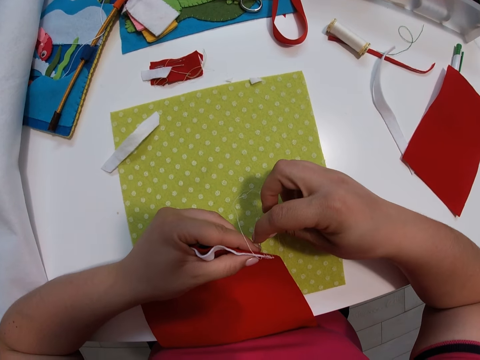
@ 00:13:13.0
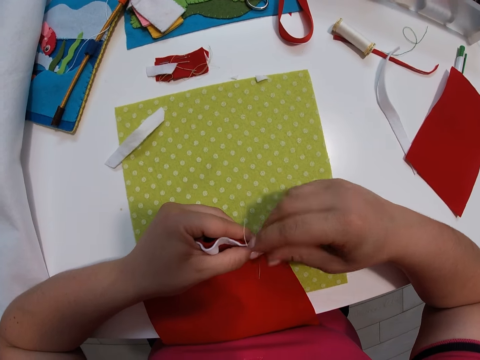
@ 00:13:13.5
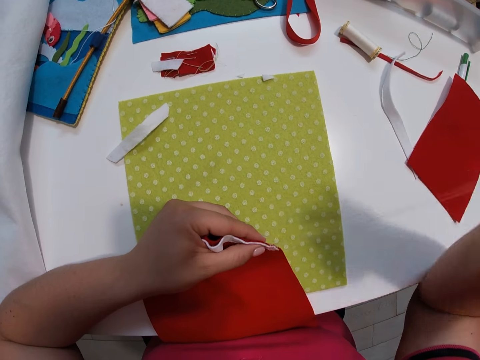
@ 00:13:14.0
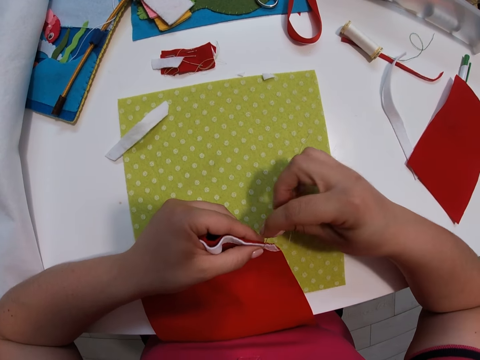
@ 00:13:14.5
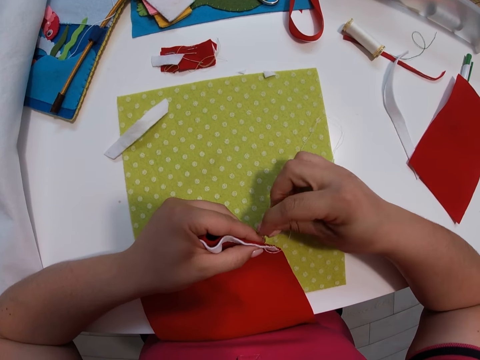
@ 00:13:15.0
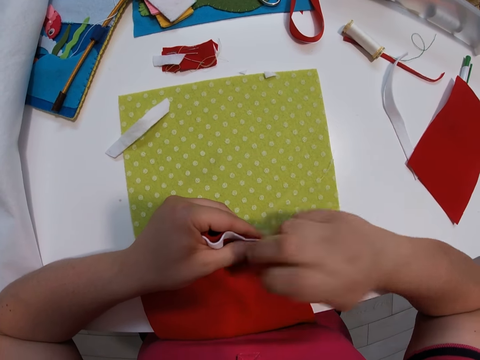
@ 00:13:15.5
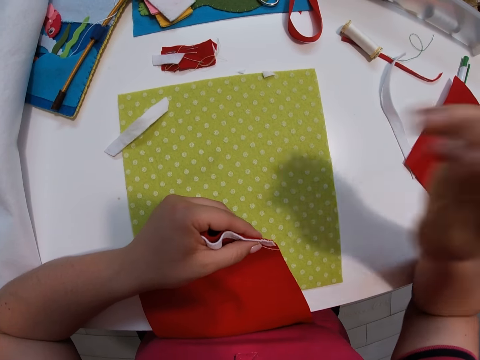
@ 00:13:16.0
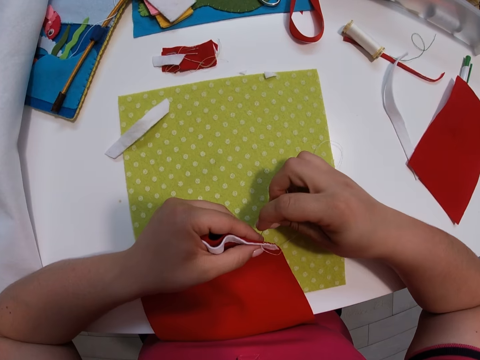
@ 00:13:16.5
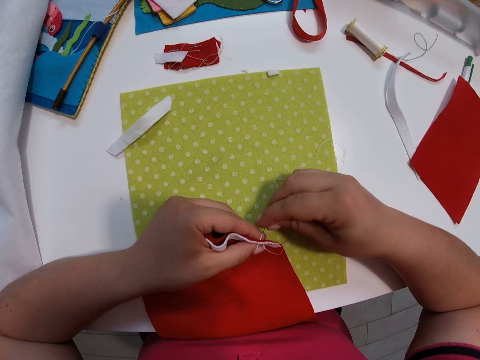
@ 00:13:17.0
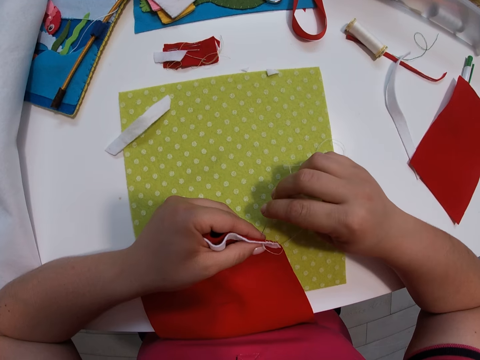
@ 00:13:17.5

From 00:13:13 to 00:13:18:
The camera wearer sews the piece of cloth.

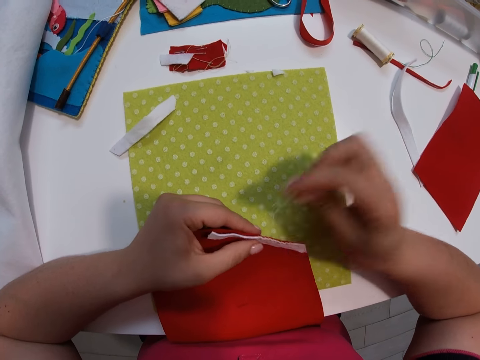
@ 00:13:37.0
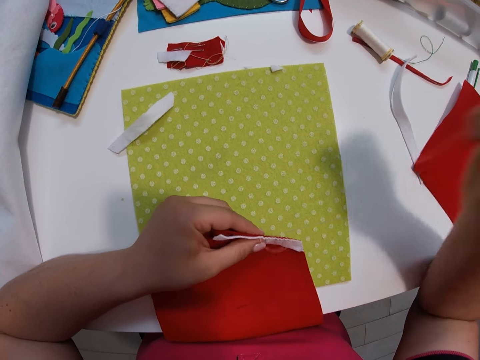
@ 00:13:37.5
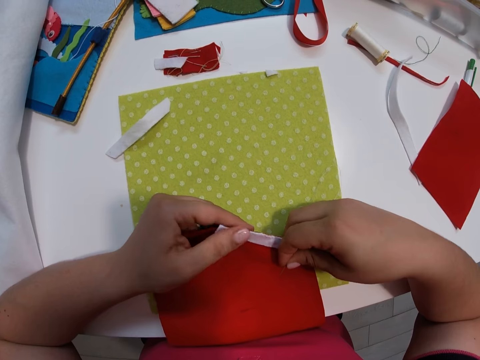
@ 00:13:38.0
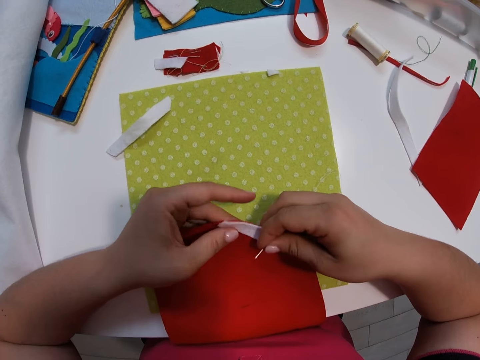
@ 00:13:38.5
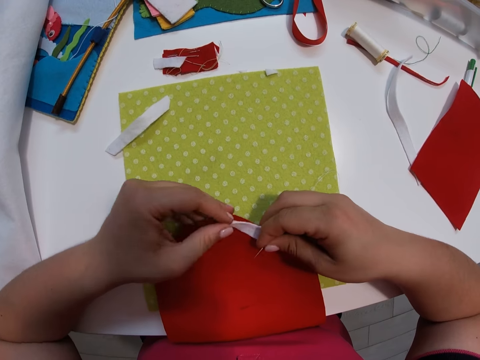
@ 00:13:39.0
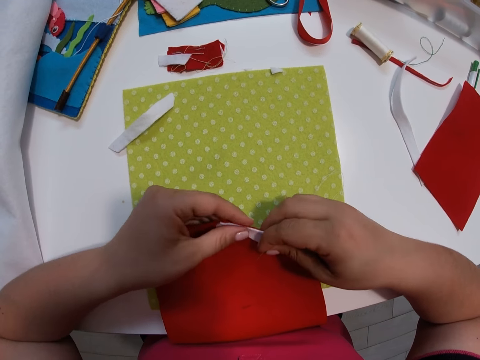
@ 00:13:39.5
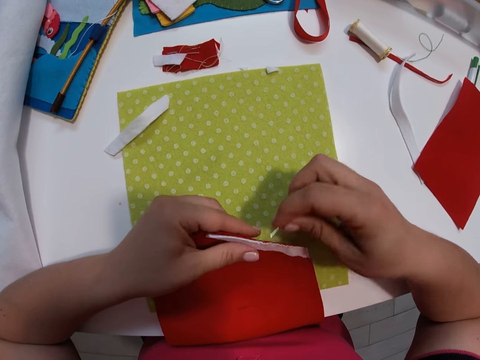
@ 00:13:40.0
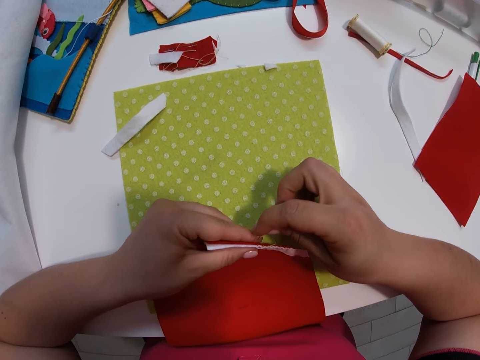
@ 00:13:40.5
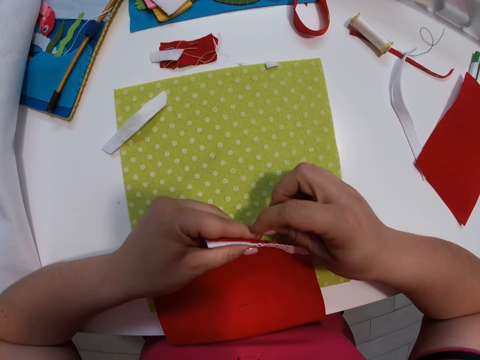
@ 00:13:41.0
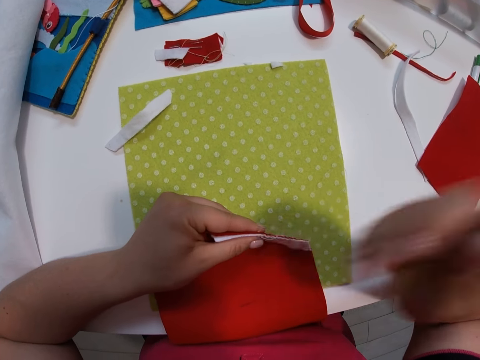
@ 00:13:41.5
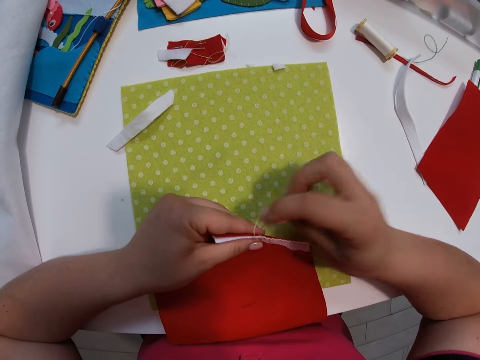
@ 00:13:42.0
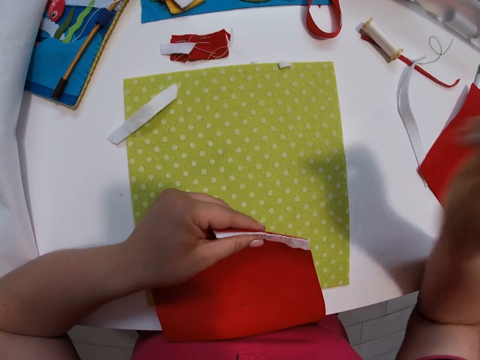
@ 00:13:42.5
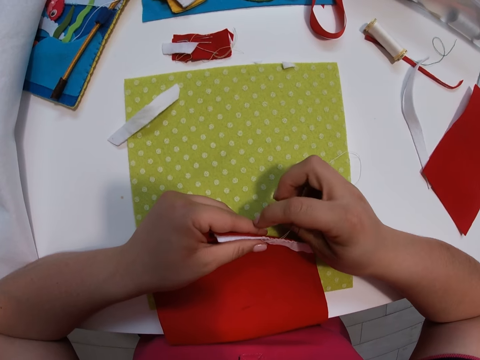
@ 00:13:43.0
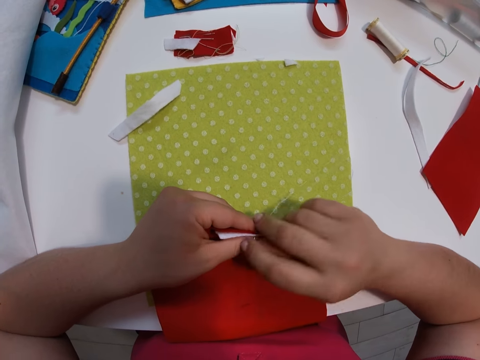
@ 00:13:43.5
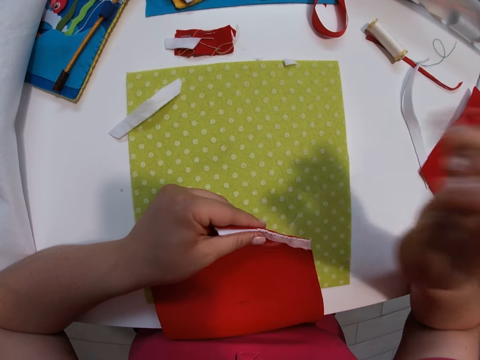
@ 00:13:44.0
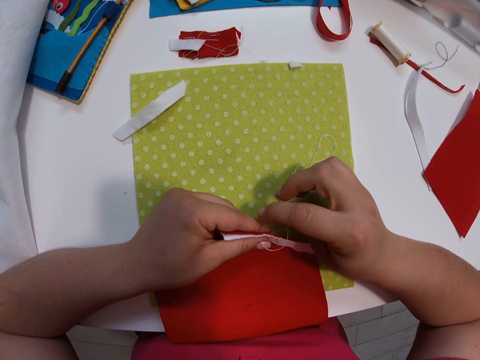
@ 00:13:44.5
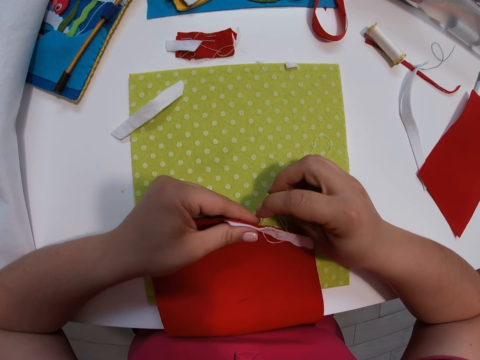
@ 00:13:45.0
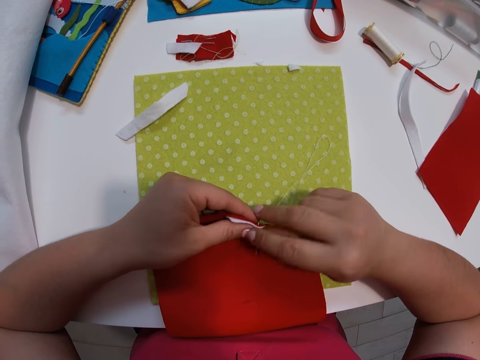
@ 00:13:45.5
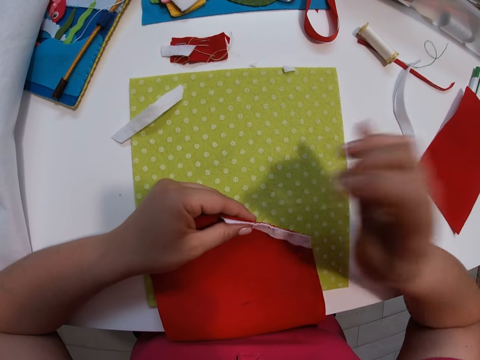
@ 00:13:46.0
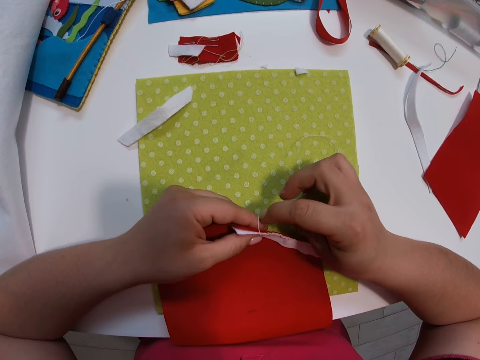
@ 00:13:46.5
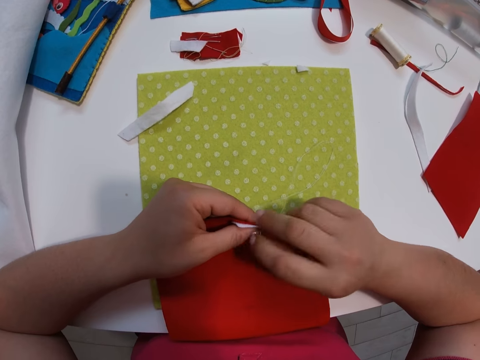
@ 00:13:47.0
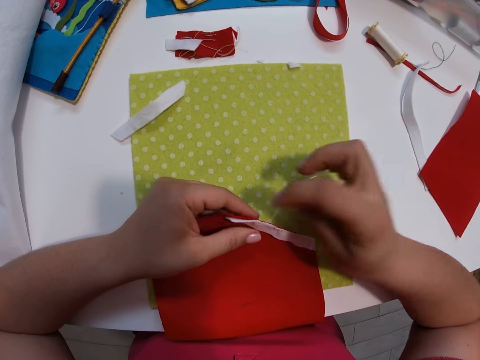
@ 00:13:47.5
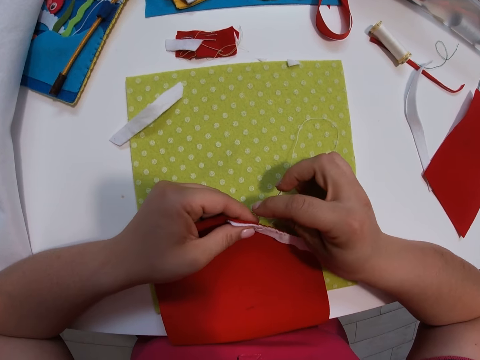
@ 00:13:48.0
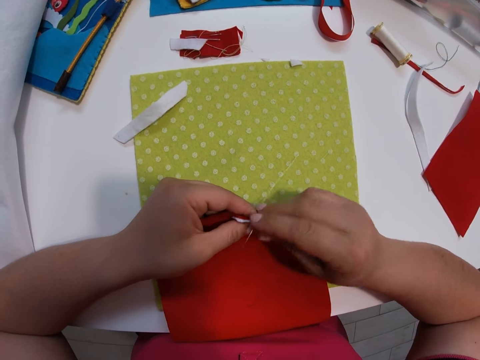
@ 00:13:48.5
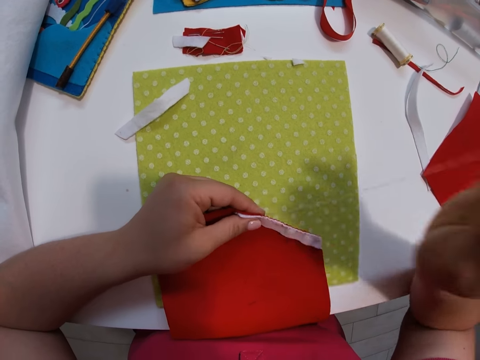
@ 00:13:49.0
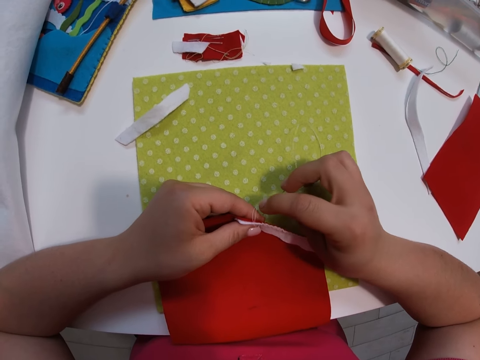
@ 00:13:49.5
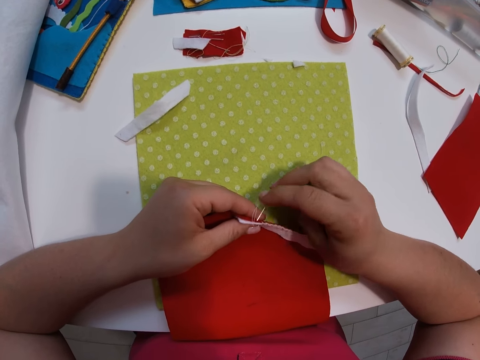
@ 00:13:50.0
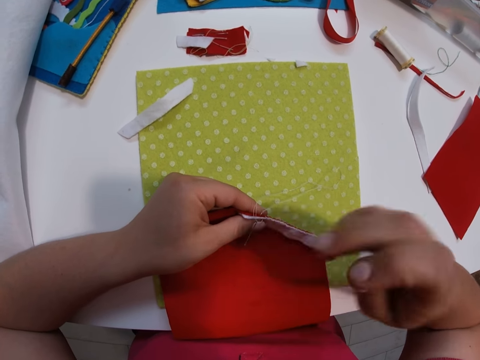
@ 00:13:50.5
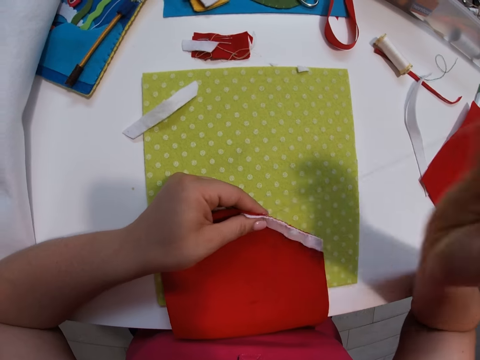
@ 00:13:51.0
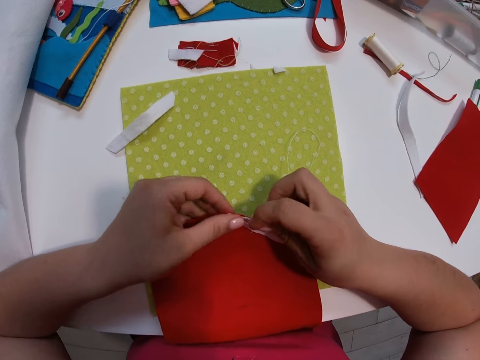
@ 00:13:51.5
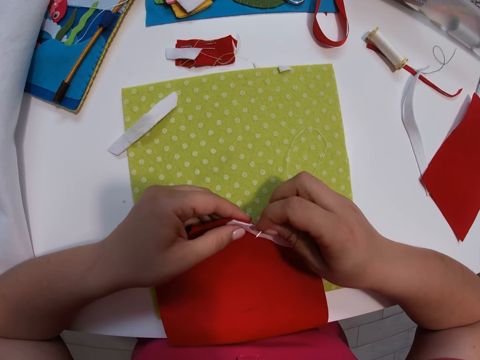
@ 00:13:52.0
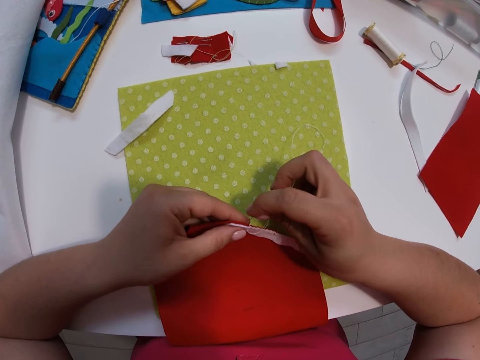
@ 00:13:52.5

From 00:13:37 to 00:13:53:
The camera wearer straightens the piece of cloth. She sews the piece of cloth. She sews the material on the decoration. She moves her fingers backwards. She sews the material on the decoration. She moves her fingers backwards.

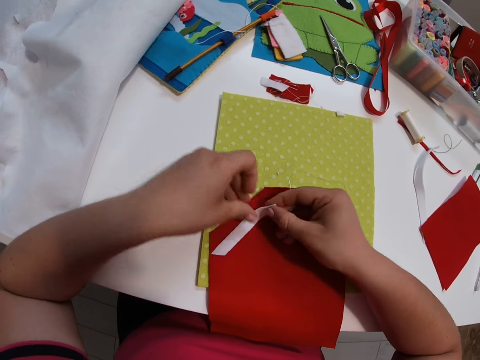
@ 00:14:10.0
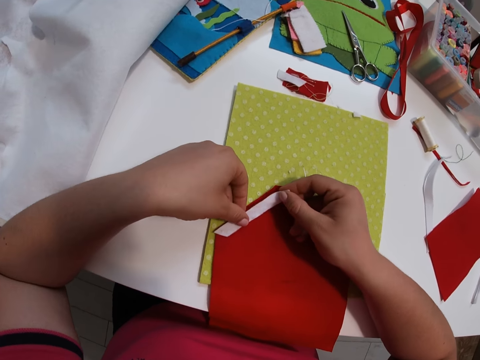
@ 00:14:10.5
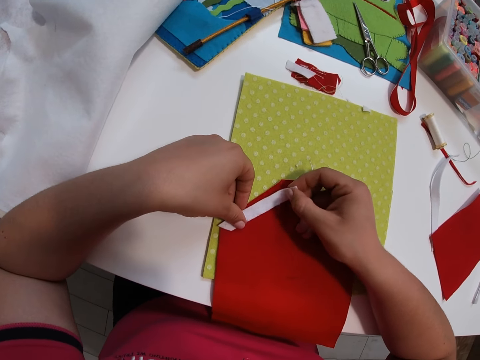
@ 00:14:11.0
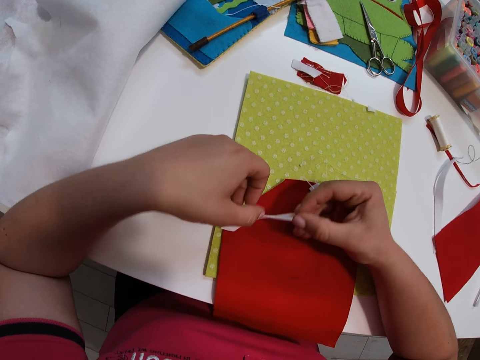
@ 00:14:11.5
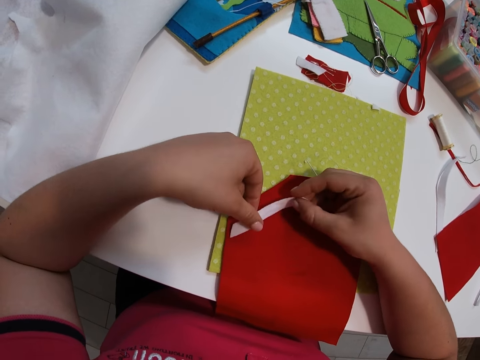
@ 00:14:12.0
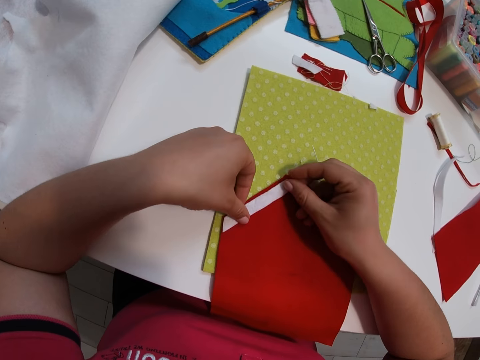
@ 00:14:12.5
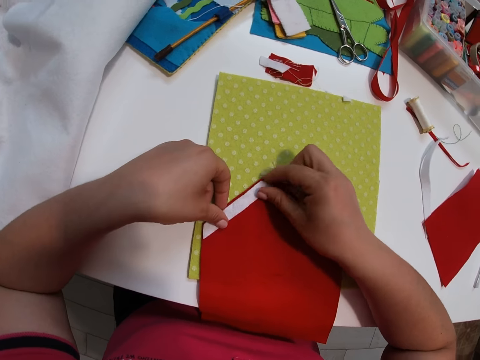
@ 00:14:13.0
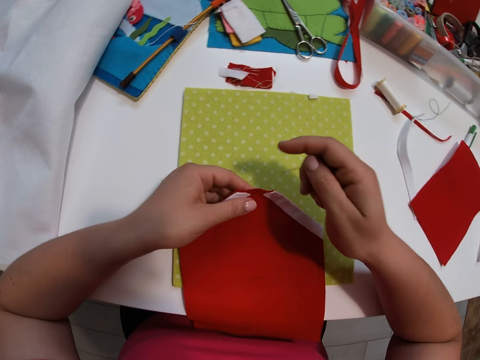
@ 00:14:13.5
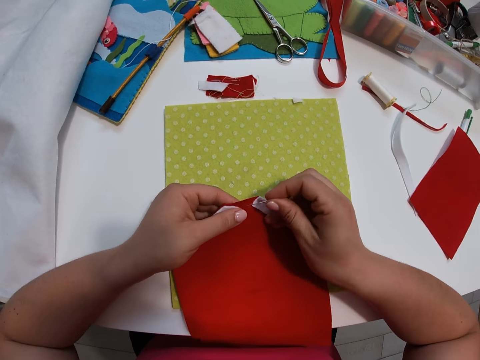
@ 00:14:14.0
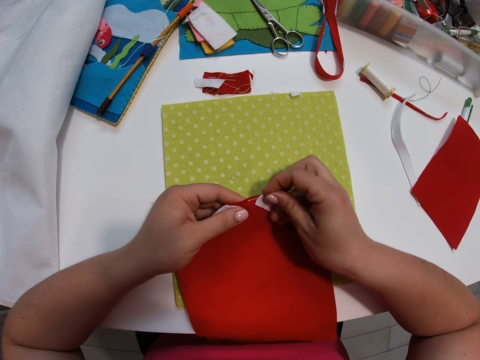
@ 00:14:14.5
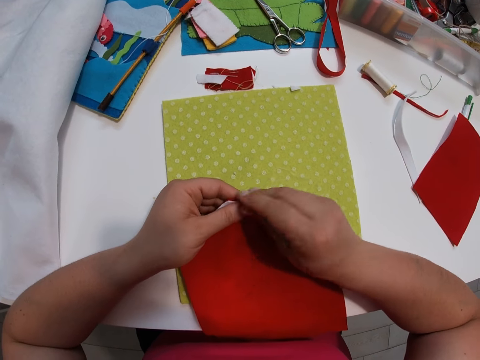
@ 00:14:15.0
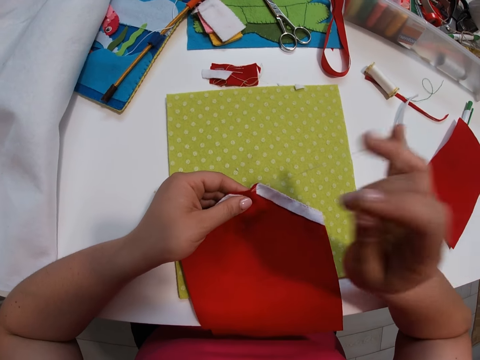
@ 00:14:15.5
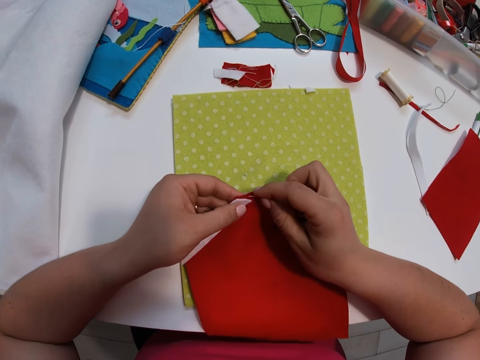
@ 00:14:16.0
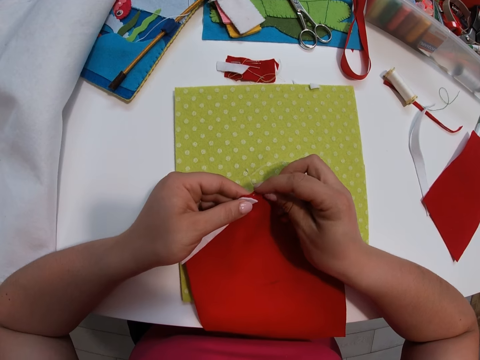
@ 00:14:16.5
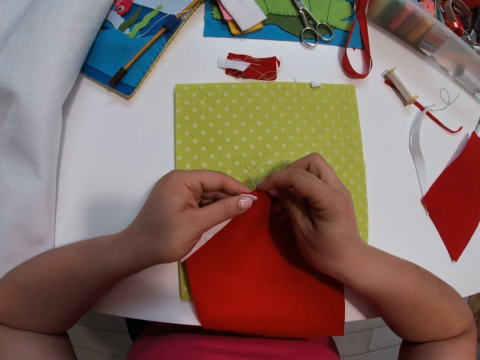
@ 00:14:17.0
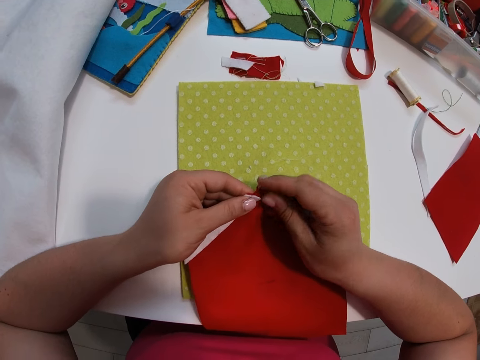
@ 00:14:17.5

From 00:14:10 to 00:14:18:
The camera wearer holds the material with both her hands. She lifts up the material and lets go of the material. She holds the material with both her hands and places the material on the decoration. She lets go of the material. She holds the material and the decoration with her hand. She lets go of the decoration. She sews the small red fabric and the second small white fabric together with a needle.
